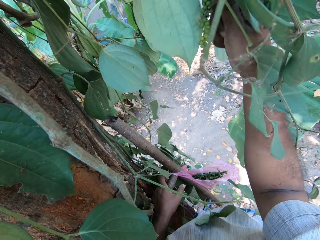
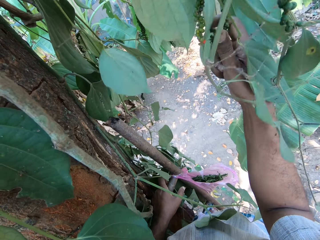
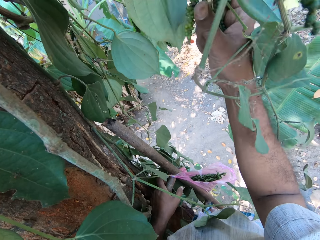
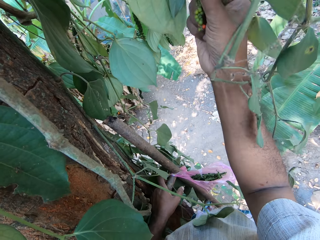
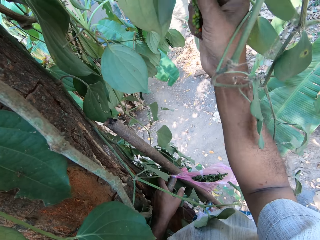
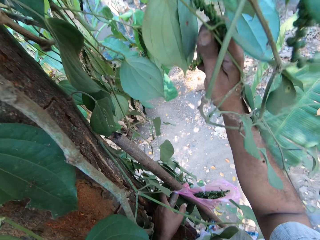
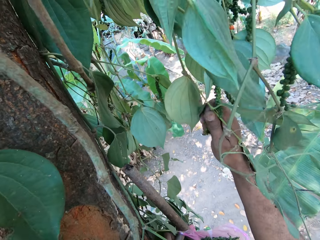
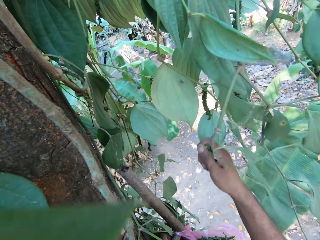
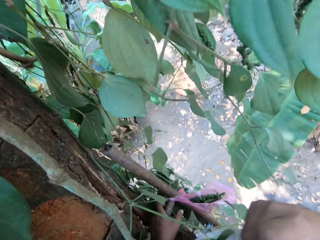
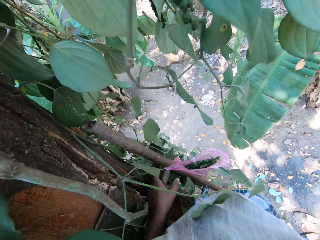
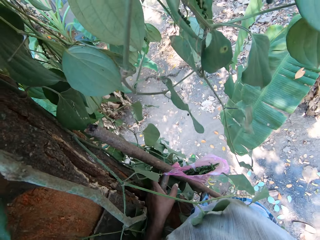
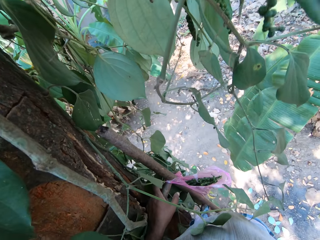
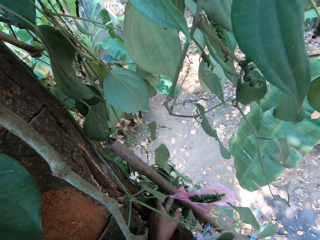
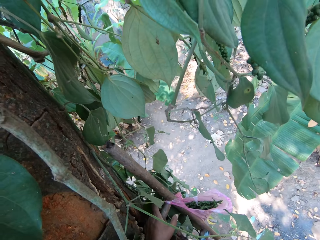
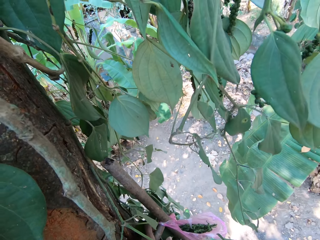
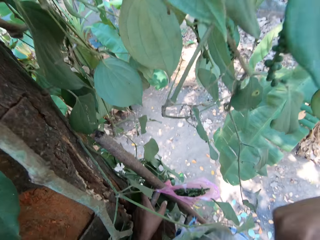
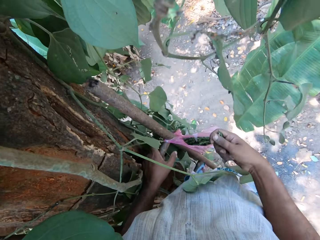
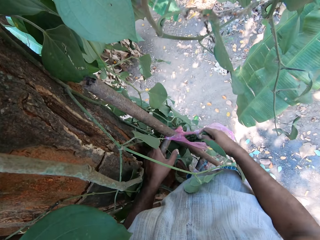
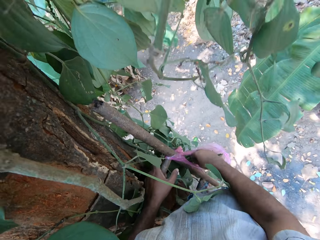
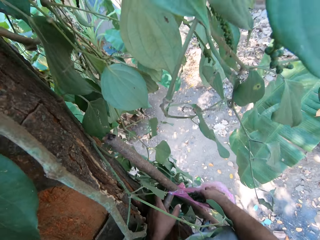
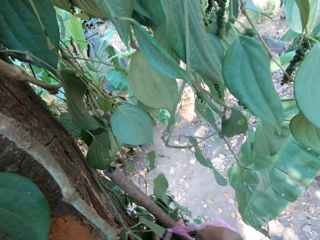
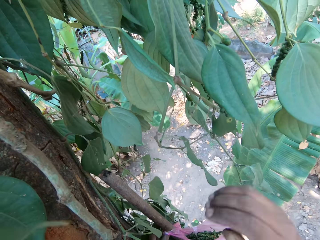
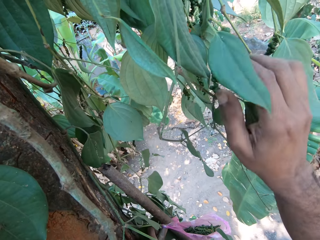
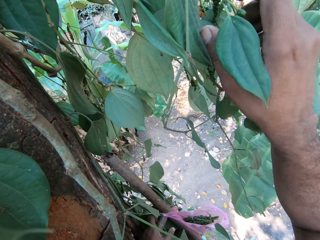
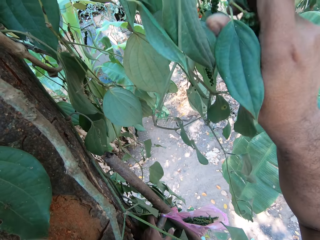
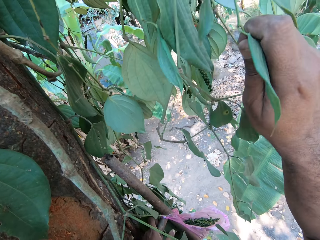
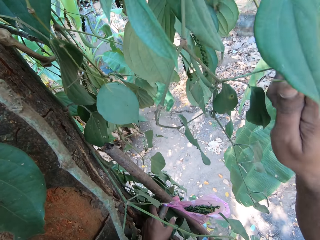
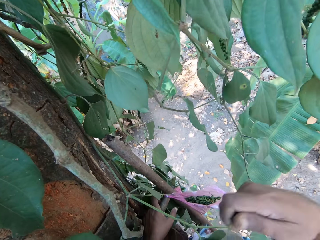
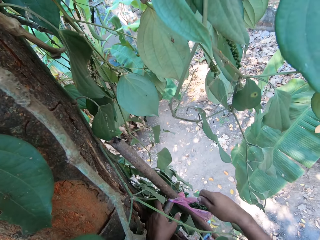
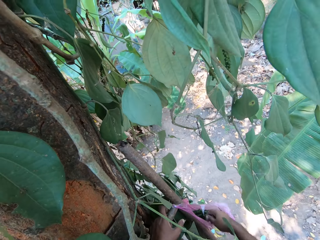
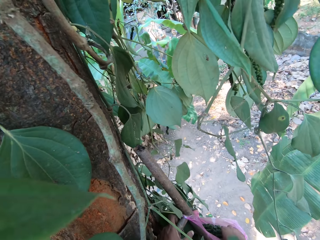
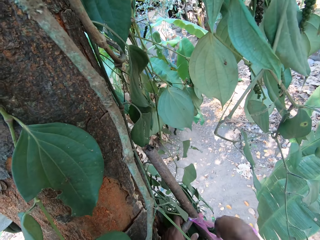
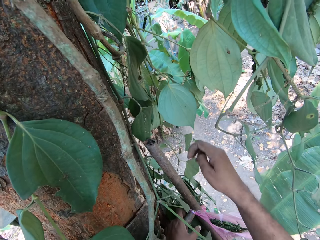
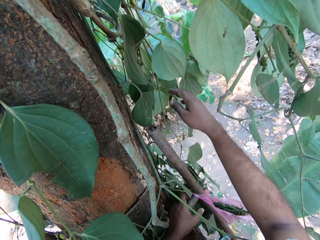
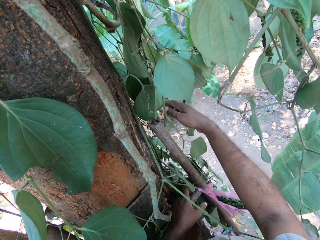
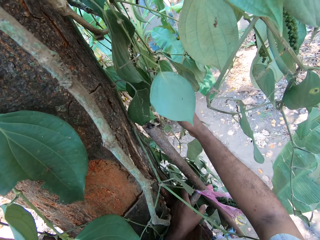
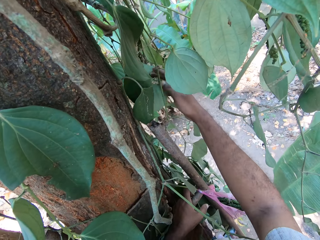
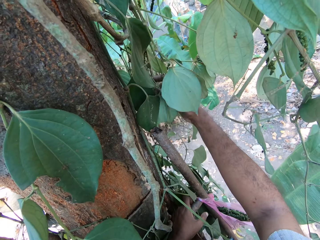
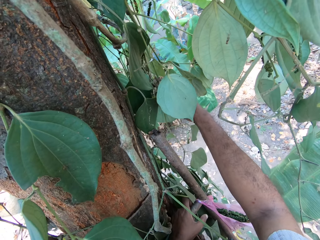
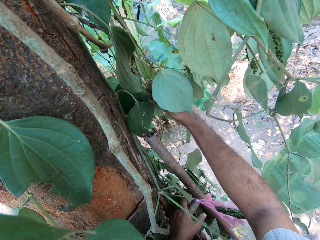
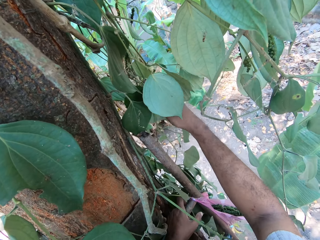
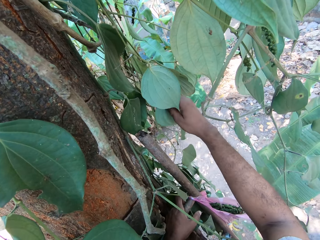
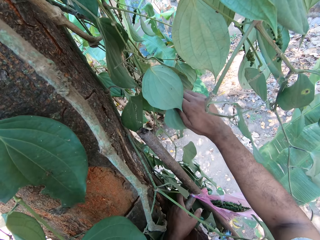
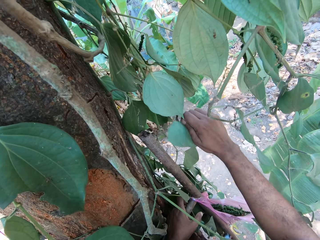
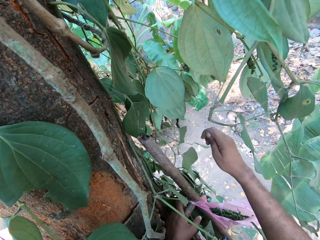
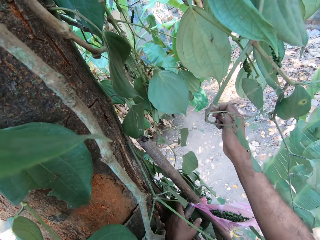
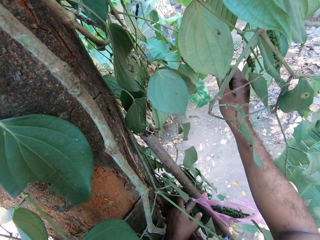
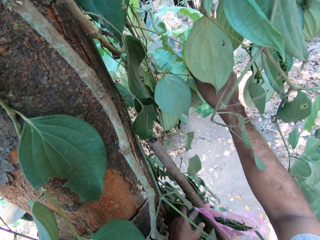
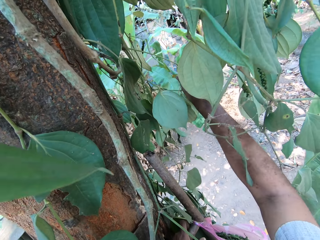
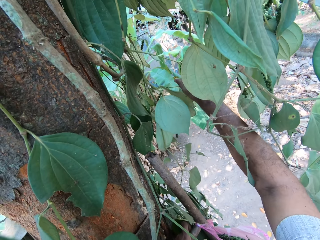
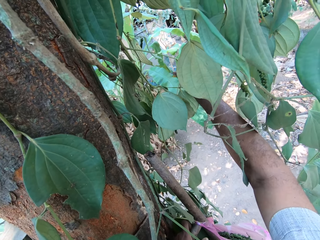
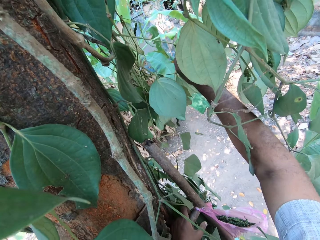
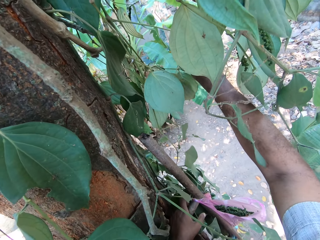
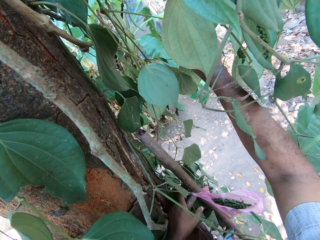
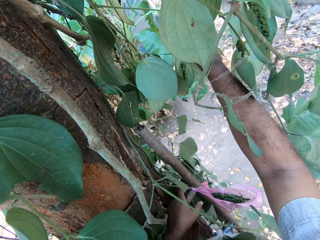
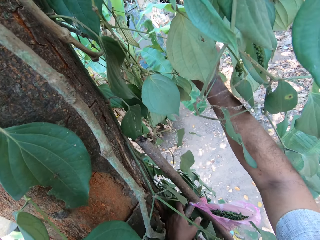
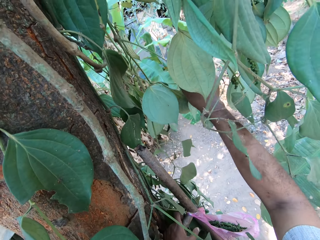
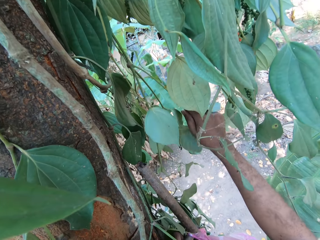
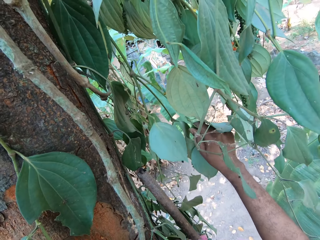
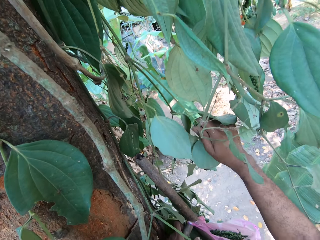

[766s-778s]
The camera wearer cuts a guava fruit from the tree with his right hand. He places the guava fruit in his left hand into the plastic bag on the ladder. He cuts a guava fruit from the tree with his right hand. He plucks something. He places the guava fruit in his left hand into the plastic bag on the ladder. He cuts a guava fruit from the tree with his right hand.

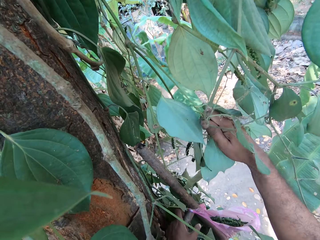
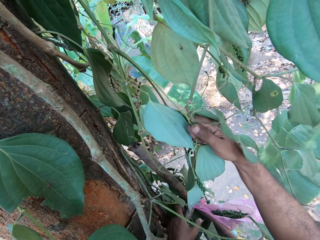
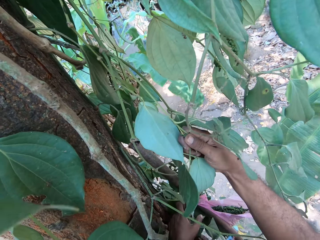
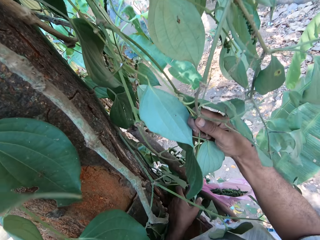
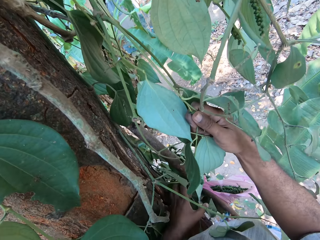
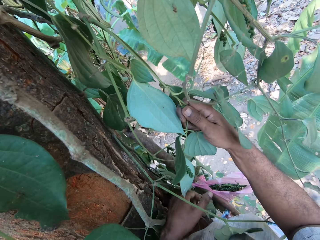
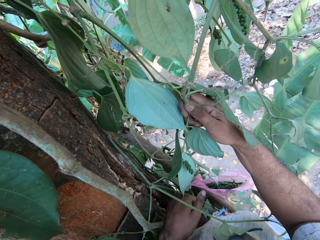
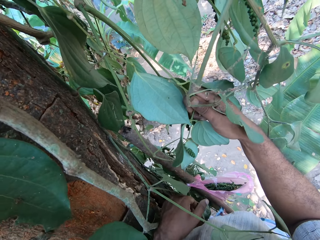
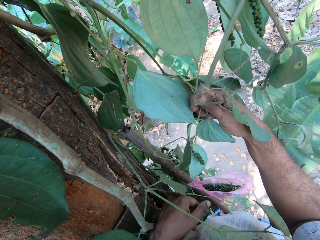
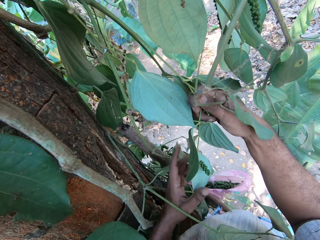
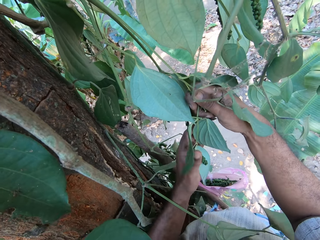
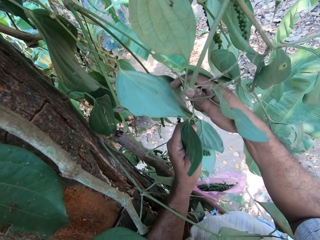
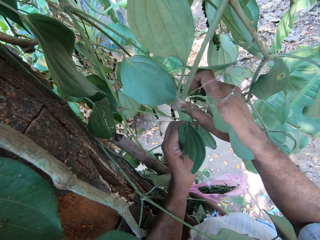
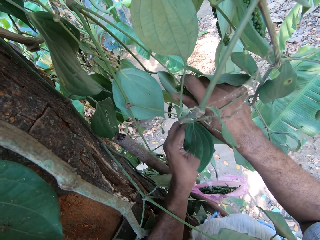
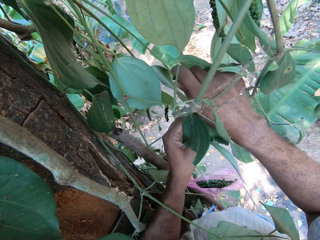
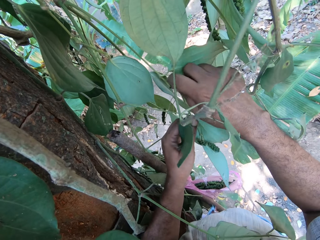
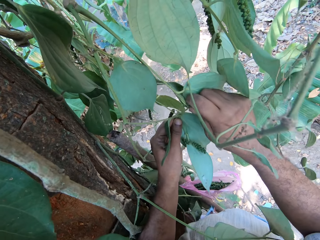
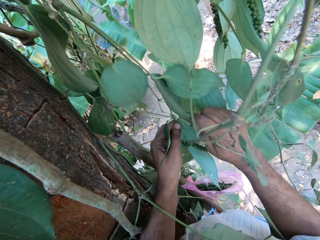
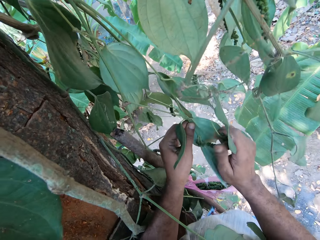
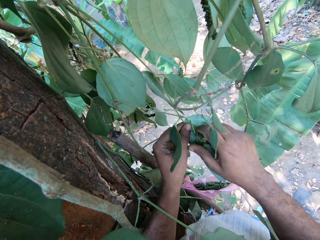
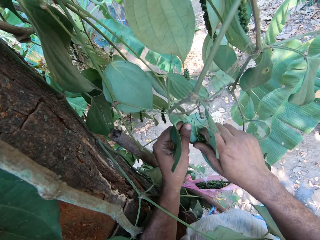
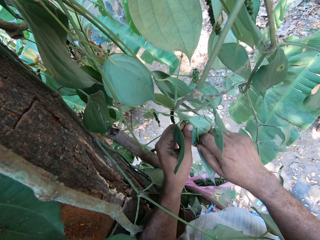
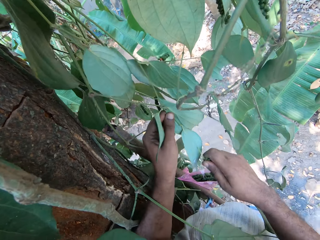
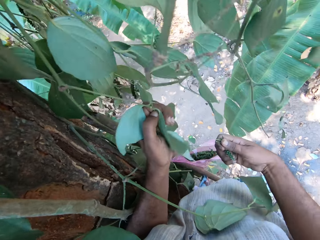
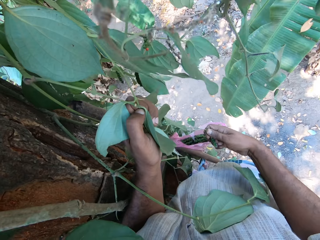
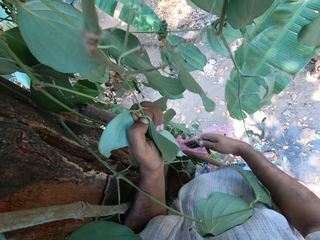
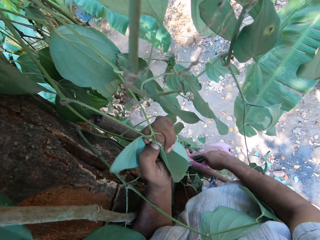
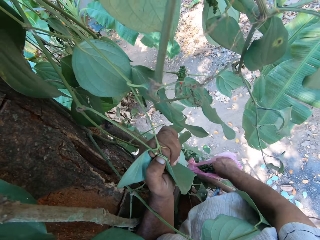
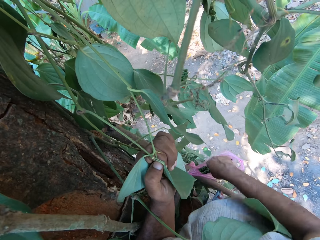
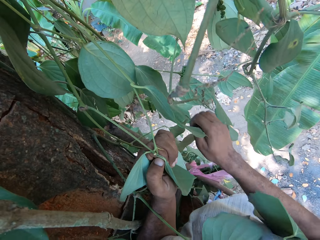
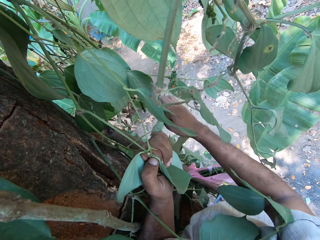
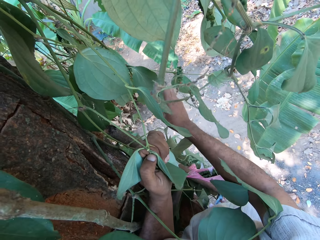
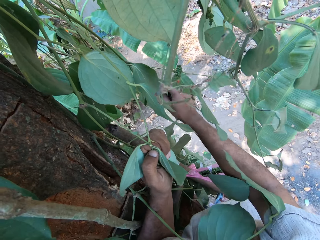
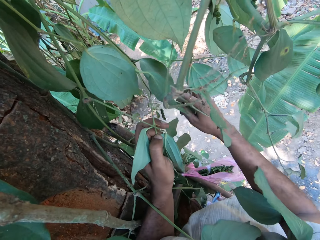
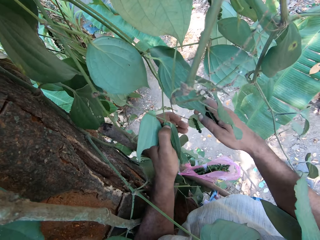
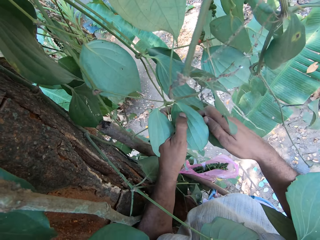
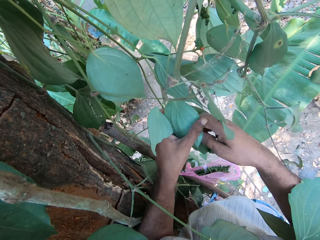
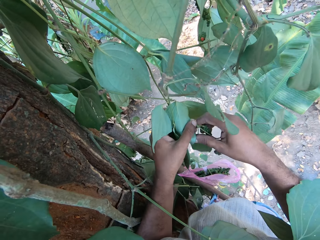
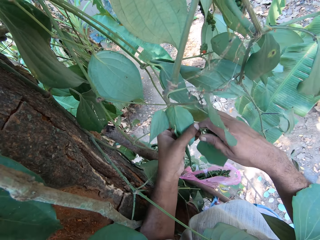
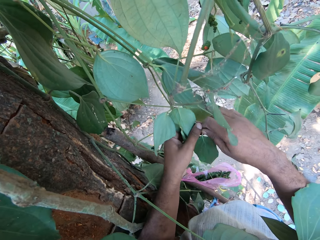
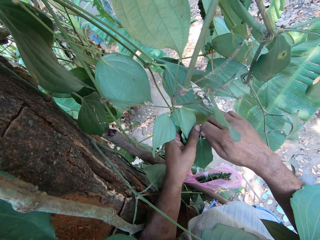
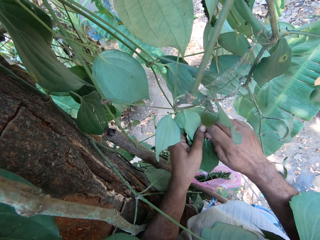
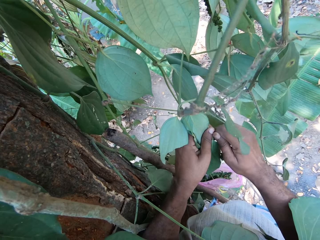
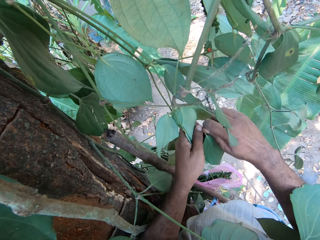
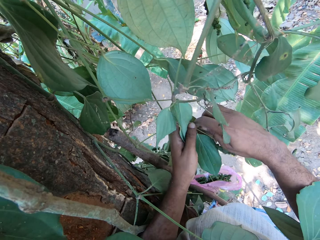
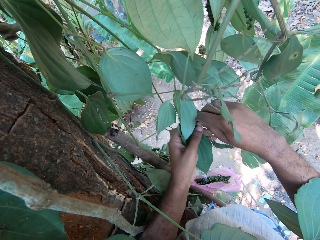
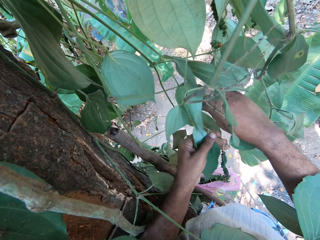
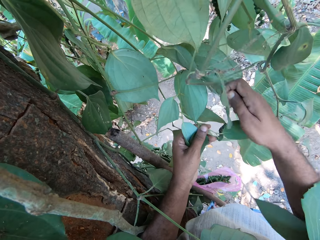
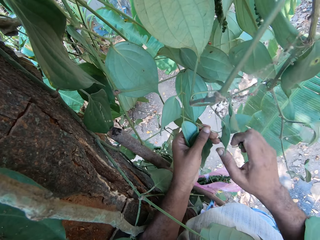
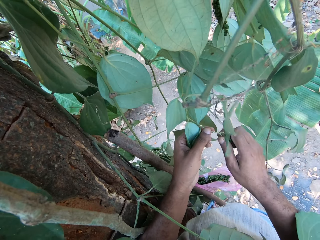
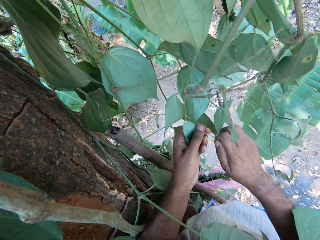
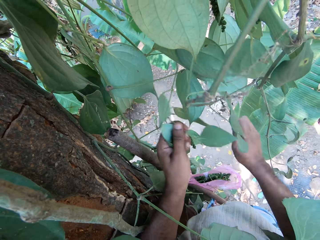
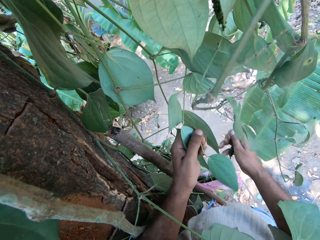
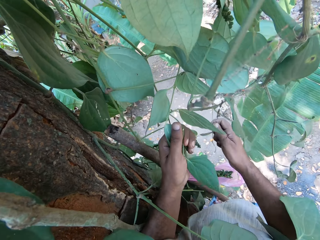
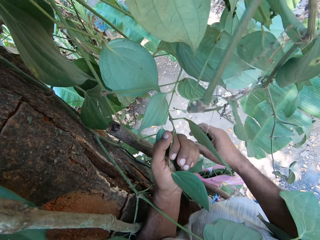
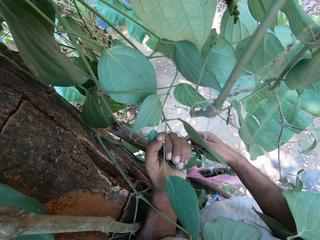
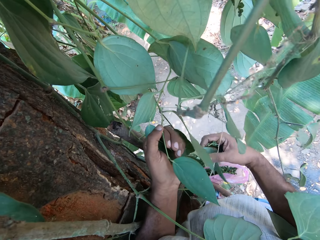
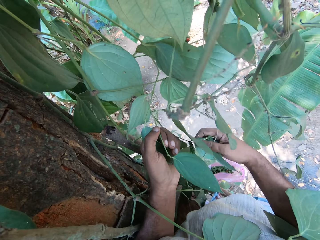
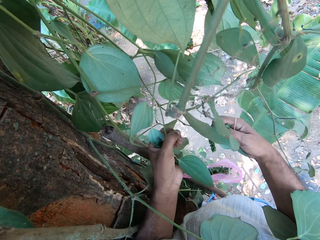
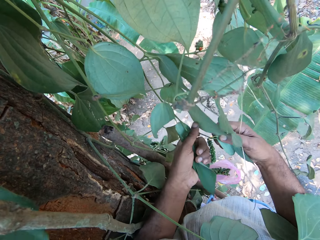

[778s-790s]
The camera wearer holds the guava leaves on the tree with his left hand. He cuts a guava fruit from the tree with his right hand. He places the guava fruit in his left hand into the plastic bag on the ladder. He cuts a guava fruit from the tree with his right hand.
